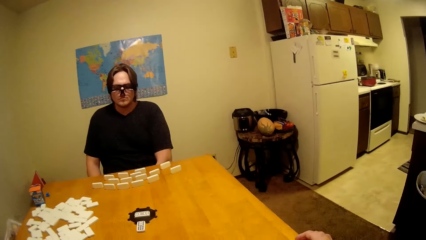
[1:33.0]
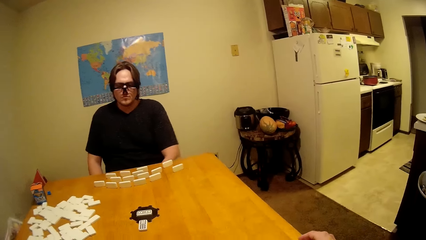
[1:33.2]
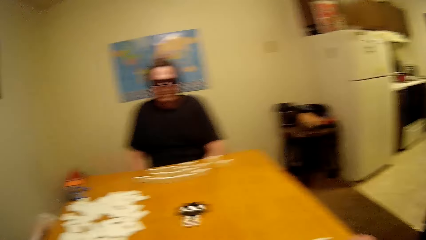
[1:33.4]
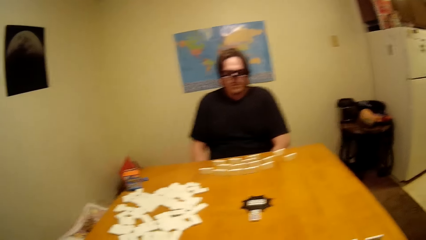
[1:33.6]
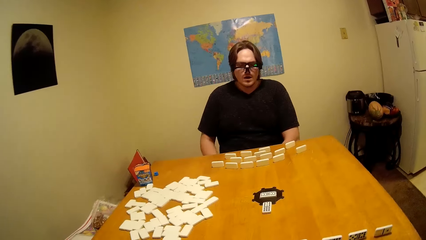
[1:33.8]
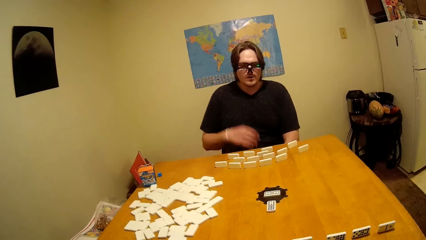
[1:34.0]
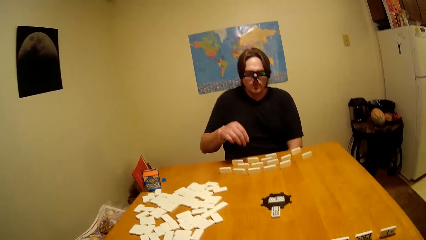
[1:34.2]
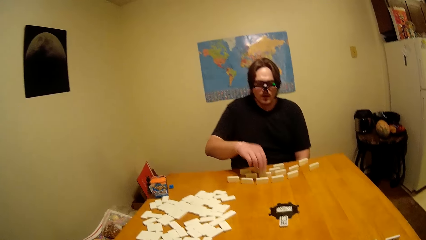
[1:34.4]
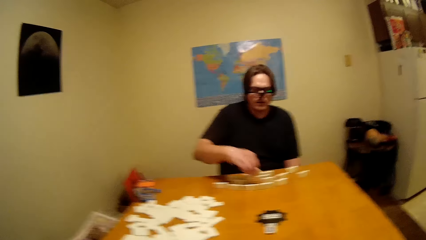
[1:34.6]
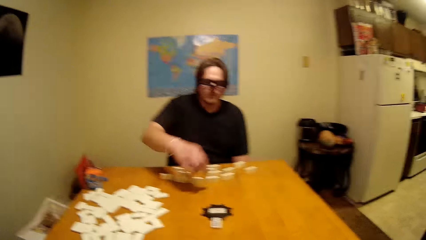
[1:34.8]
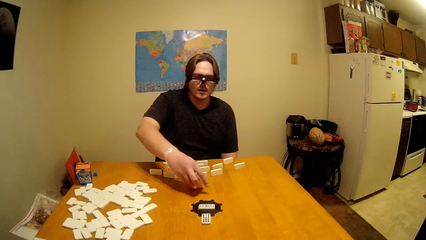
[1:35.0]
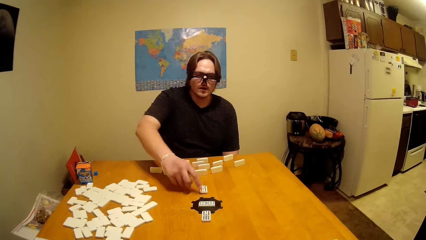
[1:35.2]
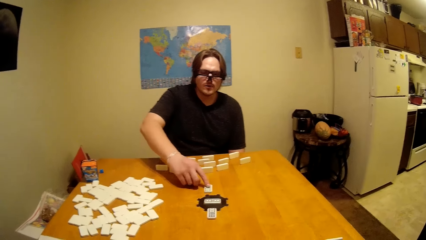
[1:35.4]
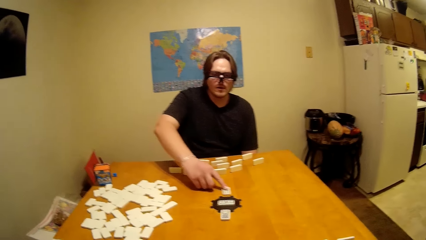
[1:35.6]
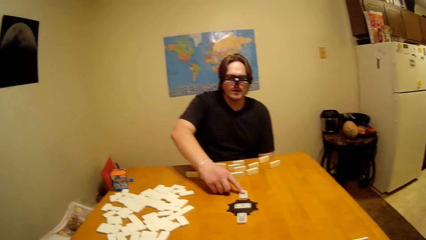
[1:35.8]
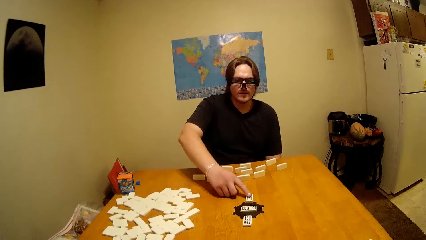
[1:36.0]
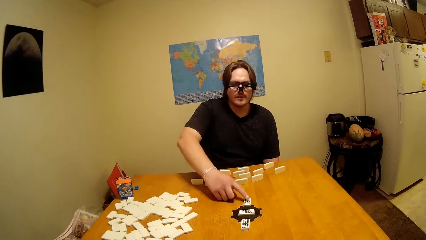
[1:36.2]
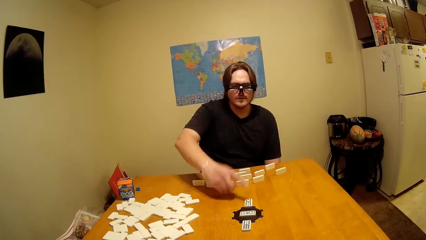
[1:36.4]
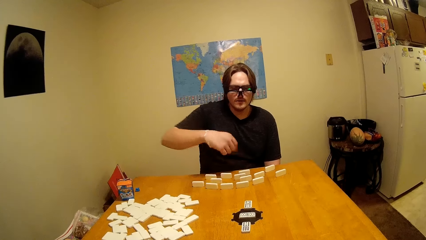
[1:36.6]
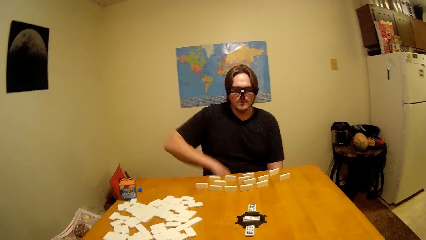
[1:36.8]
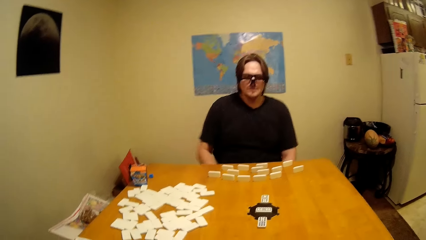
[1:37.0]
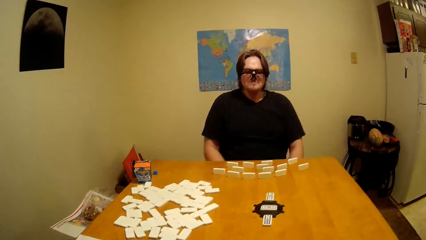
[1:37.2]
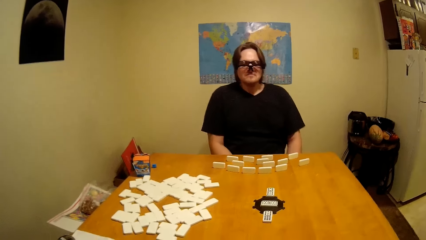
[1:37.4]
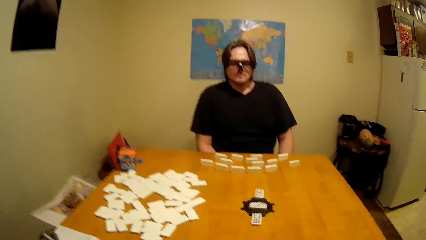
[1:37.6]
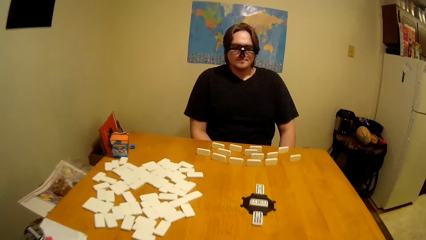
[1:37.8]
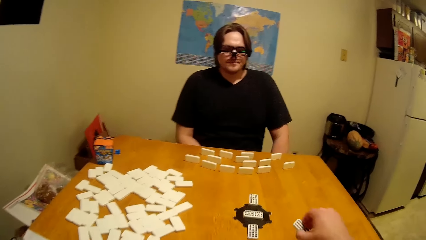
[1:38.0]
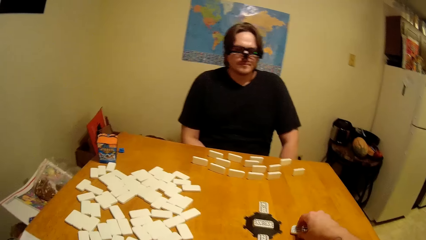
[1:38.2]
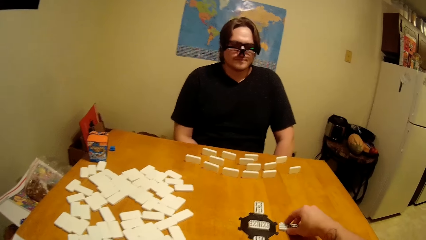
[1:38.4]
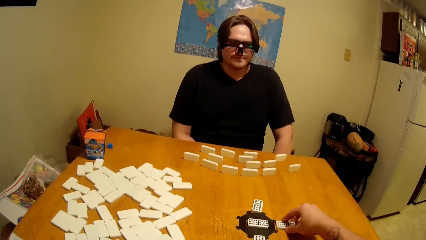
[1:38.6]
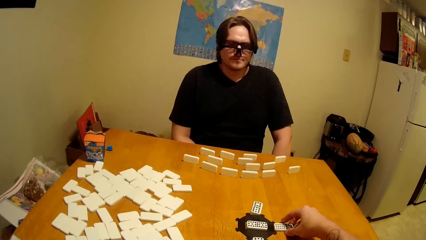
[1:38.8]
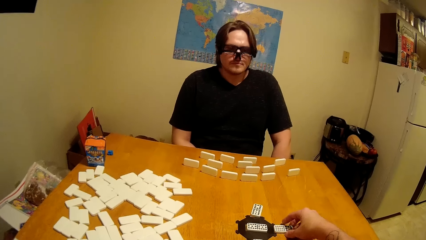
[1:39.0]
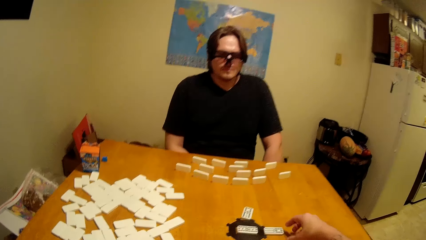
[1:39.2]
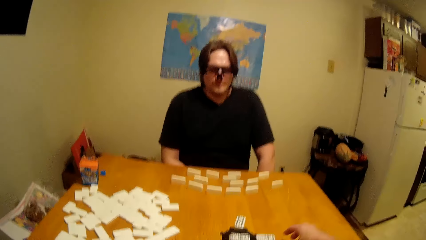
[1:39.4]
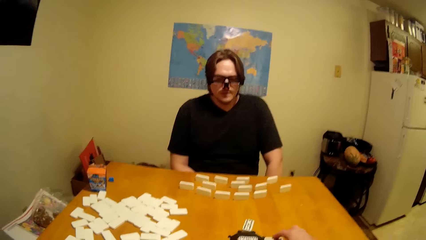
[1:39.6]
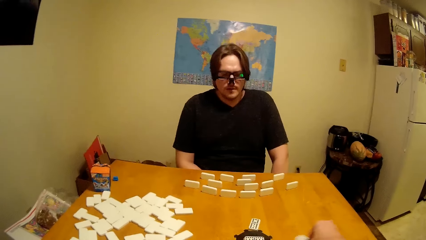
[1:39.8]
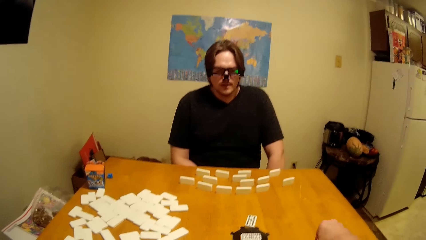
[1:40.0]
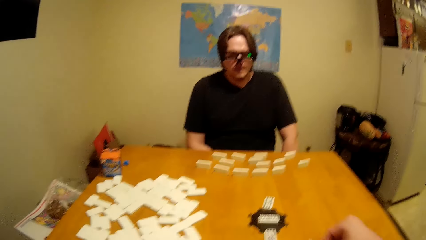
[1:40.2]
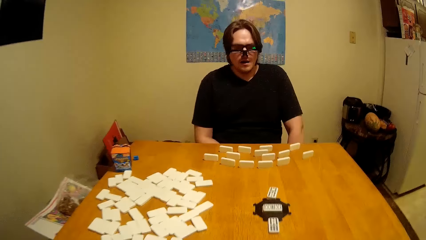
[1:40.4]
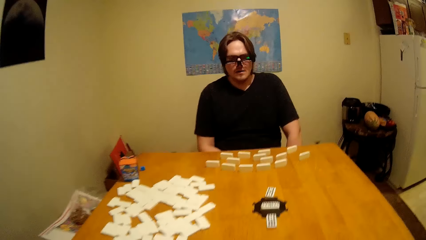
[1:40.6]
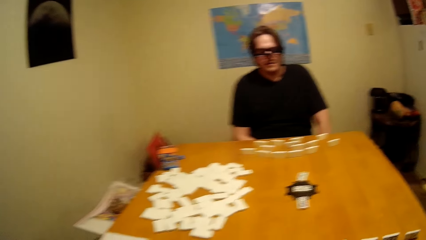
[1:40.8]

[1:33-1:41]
A man places a domino on the table. The man plays the board game.

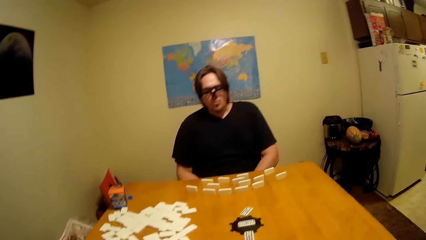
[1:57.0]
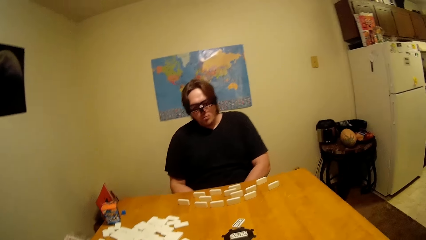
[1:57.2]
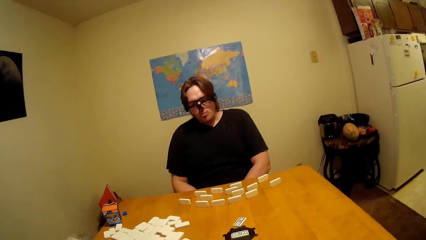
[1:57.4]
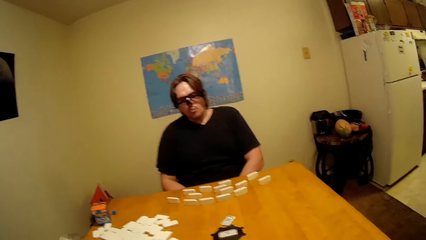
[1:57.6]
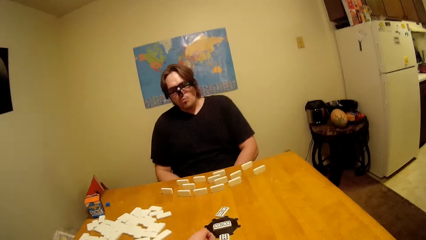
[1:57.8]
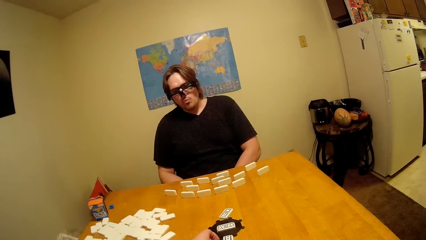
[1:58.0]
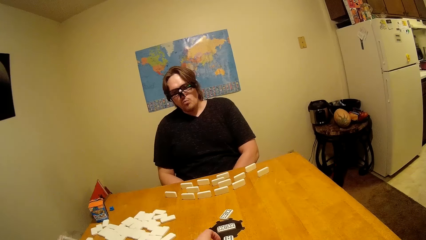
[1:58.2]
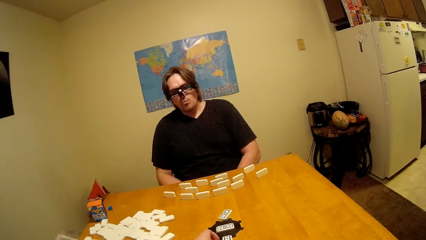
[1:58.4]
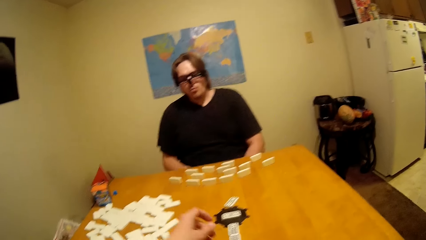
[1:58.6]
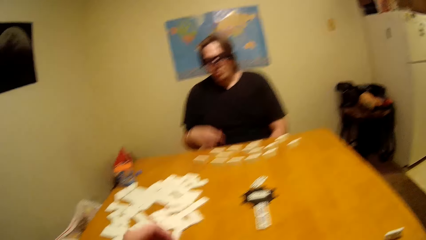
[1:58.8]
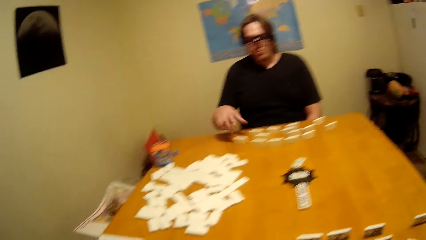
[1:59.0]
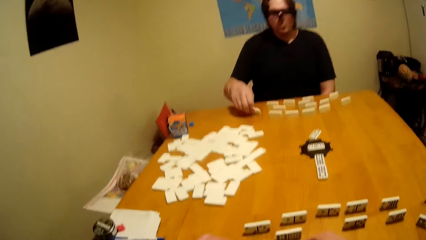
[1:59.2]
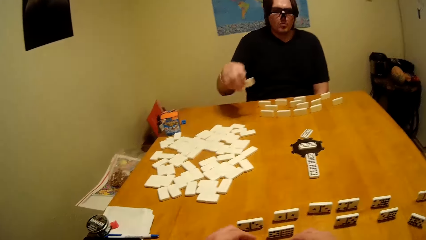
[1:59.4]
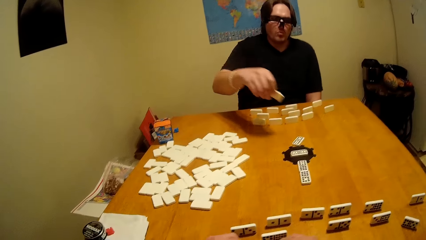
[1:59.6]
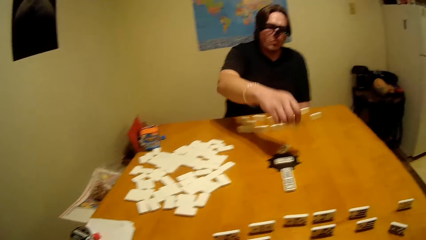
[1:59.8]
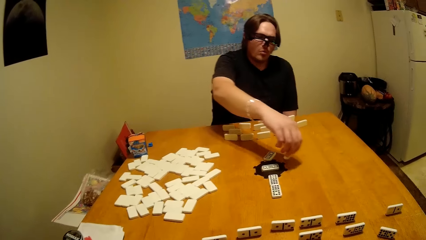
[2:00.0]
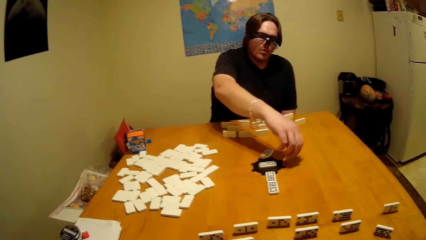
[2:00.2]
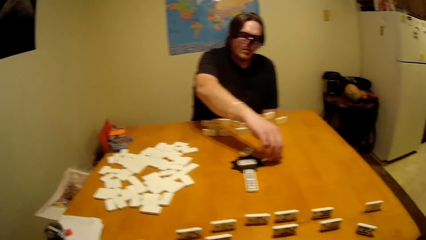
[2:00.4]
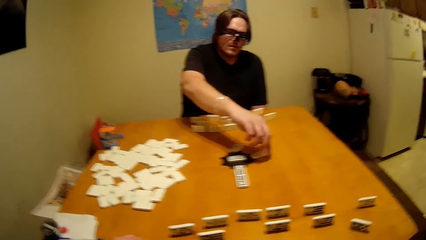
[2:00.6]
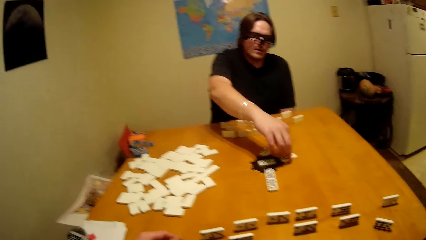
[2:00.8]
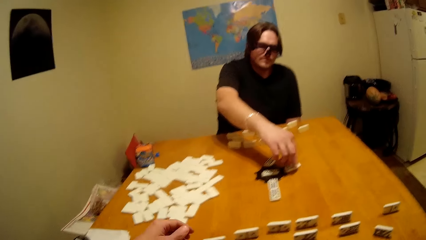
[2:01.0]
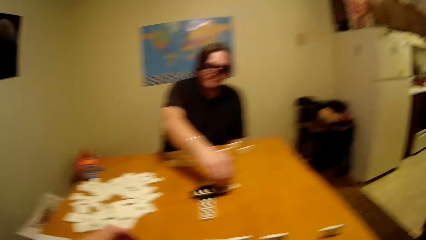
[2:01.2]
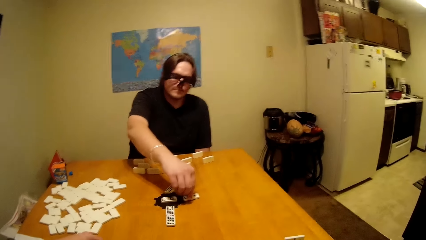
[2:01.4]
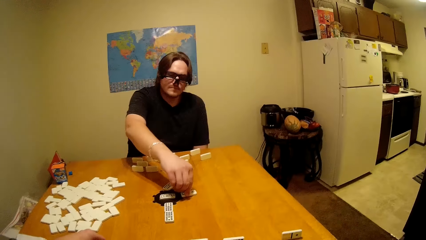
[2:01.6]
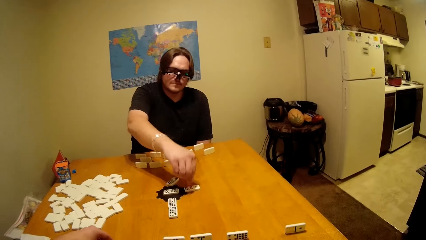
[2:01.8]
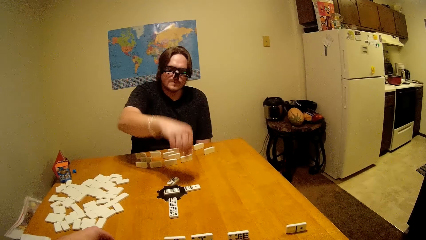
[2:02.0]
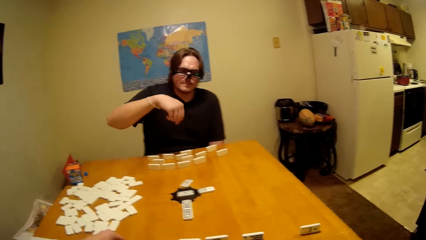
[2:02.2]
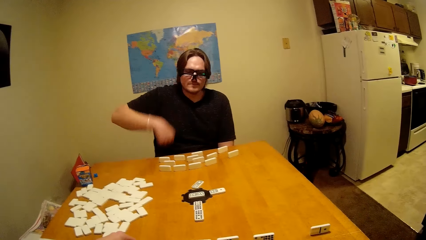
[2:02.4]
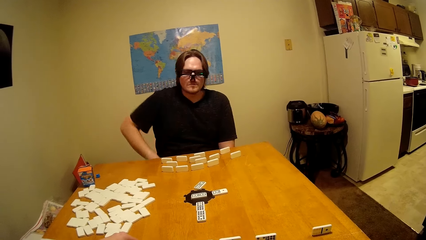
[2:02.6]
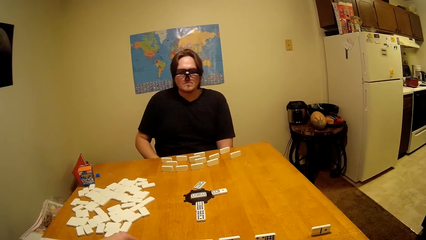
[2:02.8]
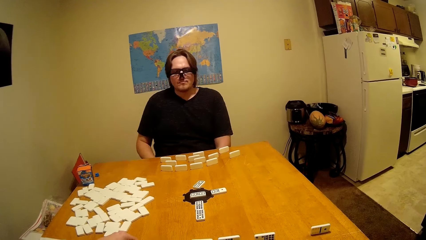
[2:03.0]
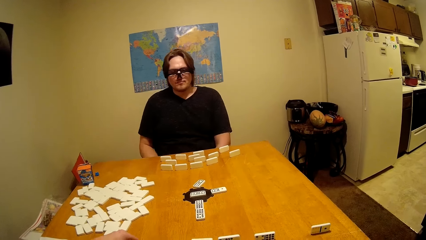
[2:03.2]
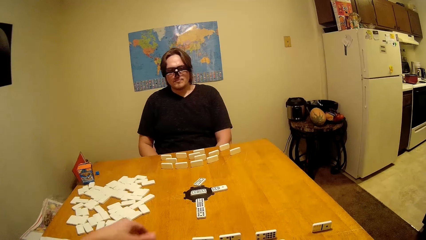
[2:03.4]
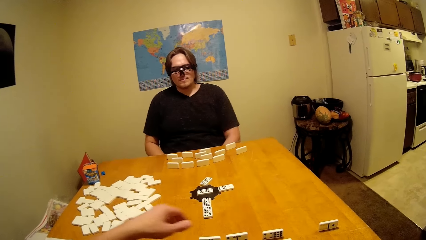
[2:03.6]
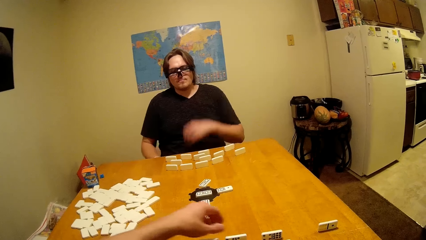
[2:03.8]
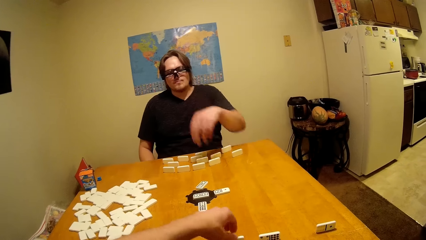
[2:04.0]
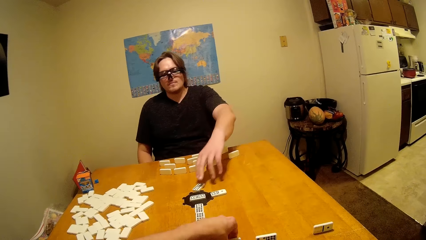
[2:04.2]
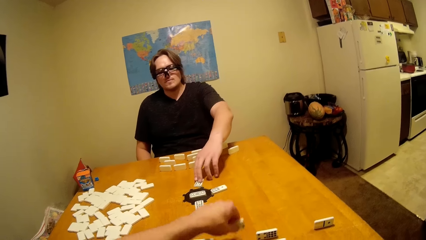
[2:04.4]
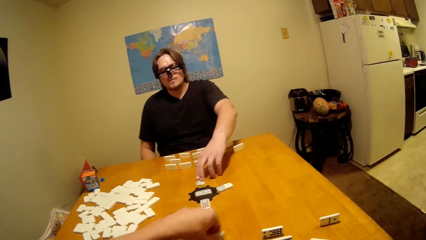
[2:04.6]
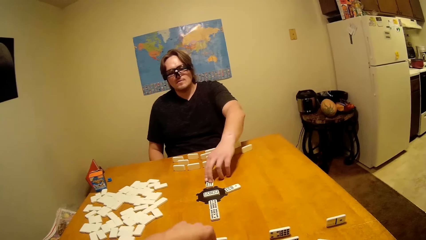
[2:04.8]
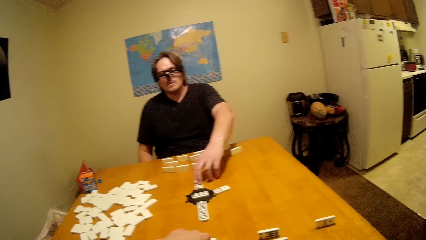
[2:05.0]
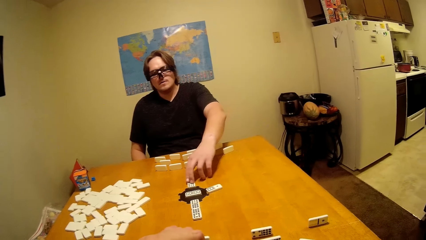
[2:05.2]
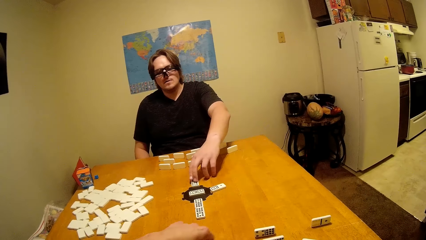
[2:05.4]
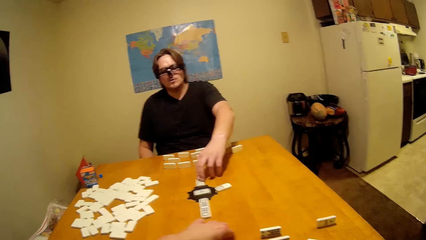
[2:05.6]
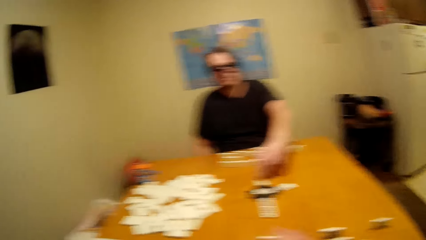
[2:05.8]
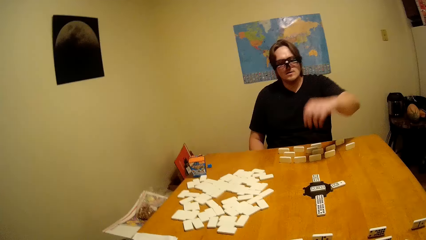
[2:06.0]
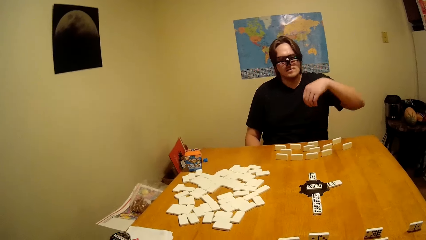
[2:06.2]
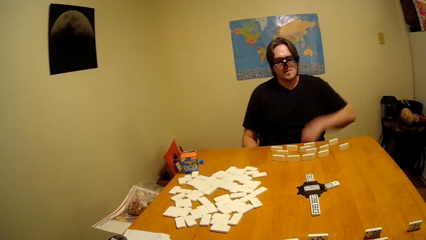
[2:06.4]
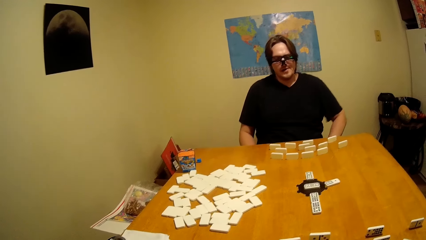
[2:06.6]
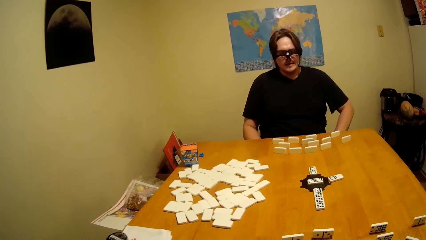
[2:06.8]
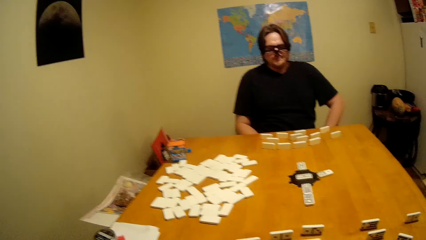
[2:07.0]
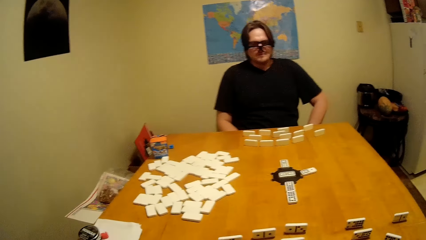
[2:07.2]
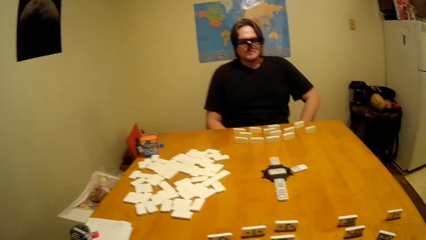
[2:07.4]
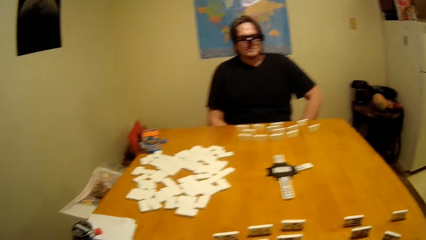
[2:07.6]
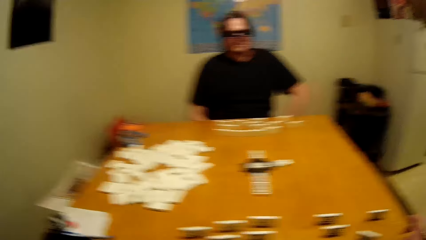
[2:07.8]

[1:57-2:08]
The camera wearer places a domino on the circular piece. A man picks the domino on the table. The man places the domino on the table. The camera wearer picks the domino on the table. The man places the domino on the table.
